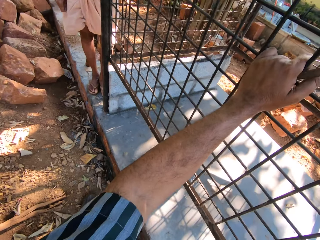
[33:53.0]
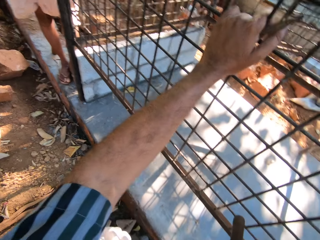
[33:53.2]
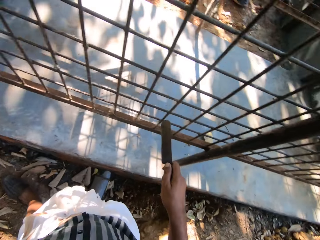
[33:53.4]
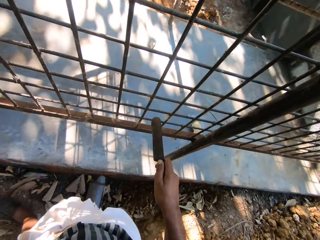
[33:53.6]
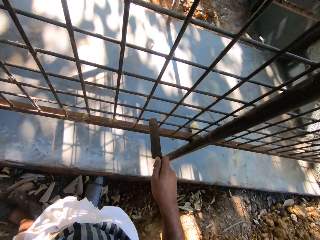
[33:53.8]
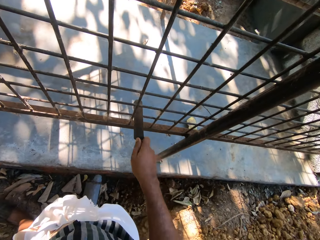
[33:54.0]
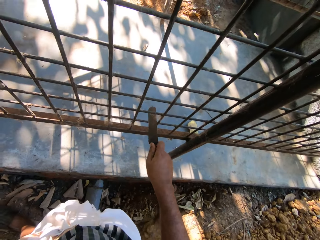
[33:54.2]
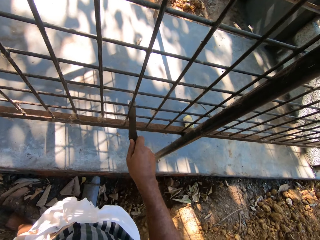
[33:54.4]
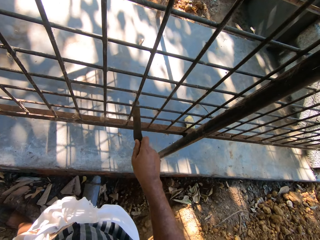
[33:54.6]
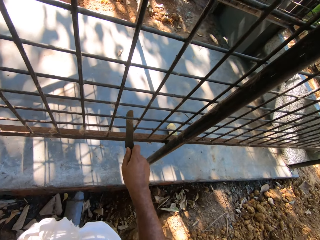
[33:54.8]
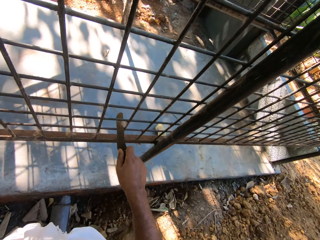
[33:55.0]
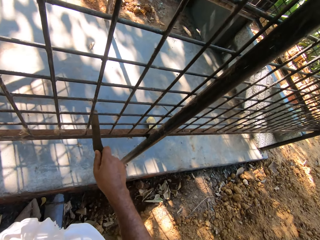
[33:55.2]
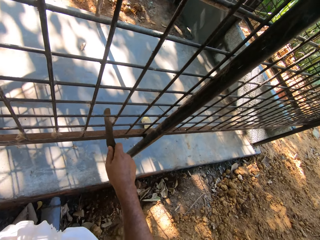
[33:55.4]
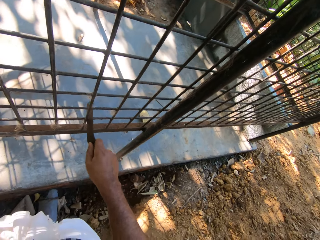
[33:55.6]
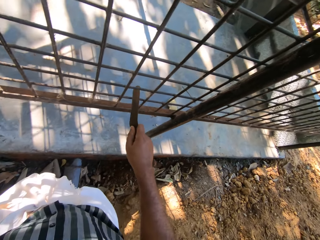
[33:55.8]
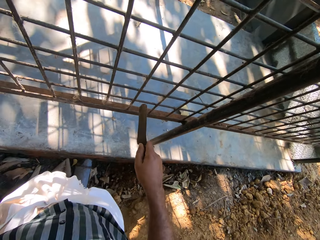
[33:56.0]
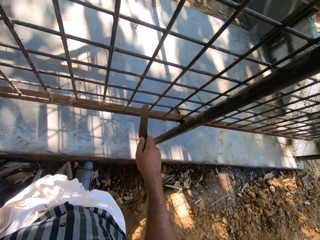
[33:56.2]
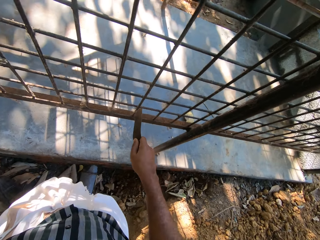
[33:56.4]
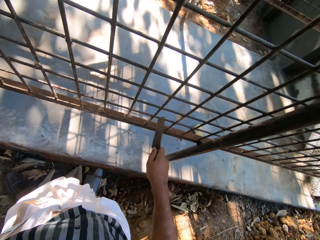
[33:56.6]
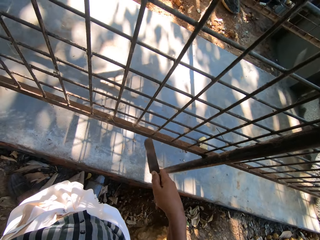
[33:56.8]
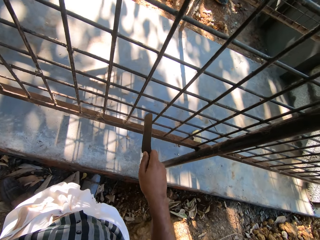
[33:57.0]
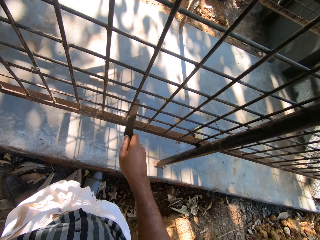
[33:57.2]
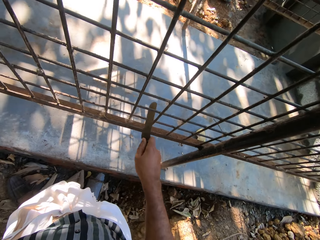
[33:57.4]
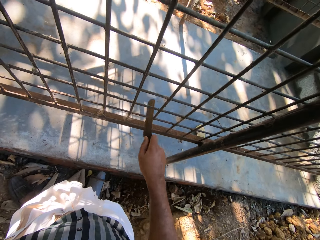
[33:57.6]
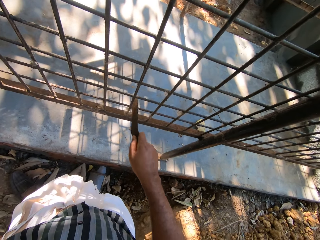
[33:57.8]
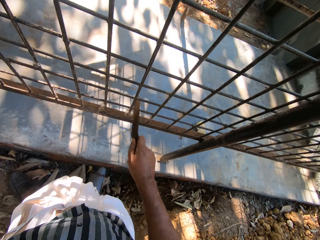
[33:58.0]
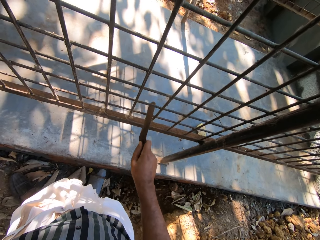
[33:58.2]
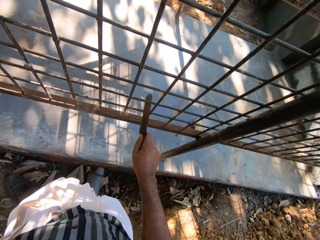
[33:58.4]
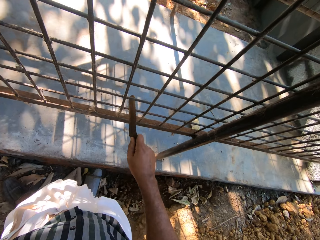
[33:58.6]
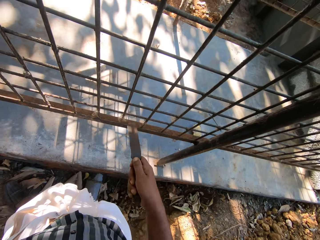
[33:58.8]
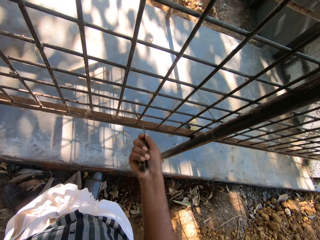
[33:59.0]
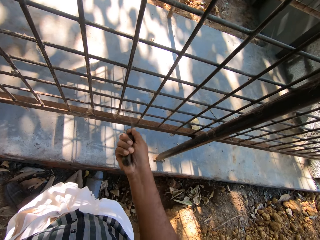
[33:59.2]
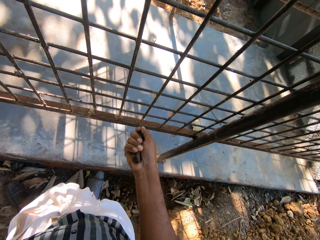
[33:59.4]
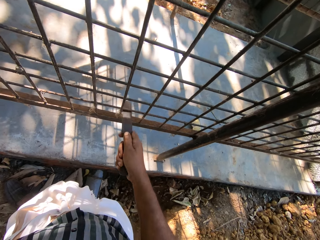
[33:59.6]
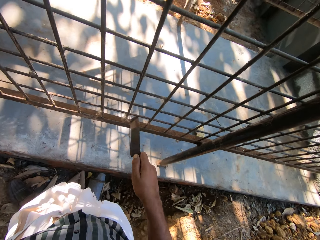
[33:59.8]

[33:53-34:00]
The camera wearer speaks. He scrapes the cage on the ground with the scraper in his right hand.

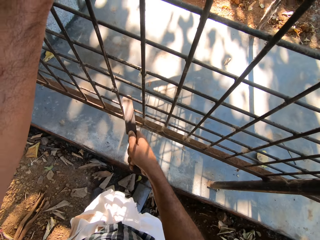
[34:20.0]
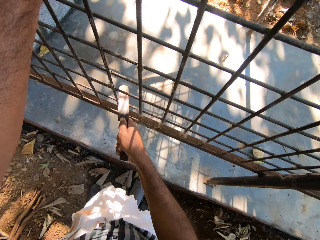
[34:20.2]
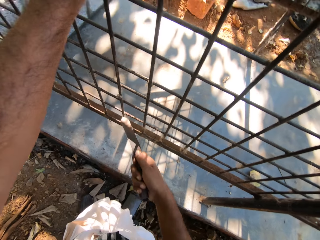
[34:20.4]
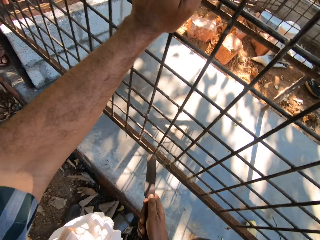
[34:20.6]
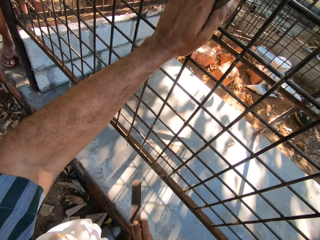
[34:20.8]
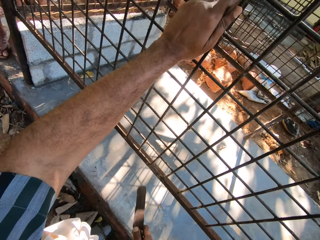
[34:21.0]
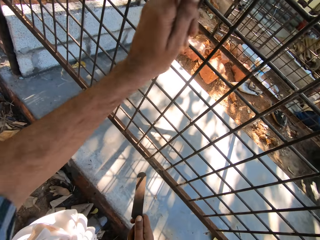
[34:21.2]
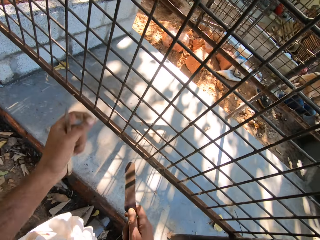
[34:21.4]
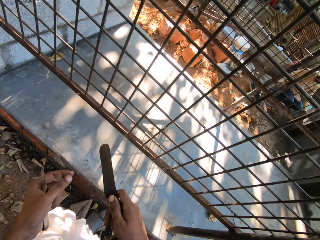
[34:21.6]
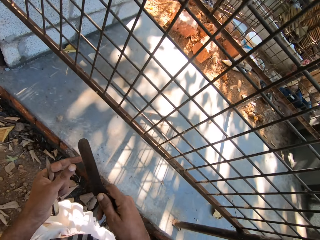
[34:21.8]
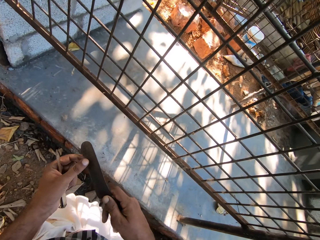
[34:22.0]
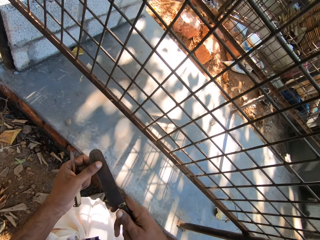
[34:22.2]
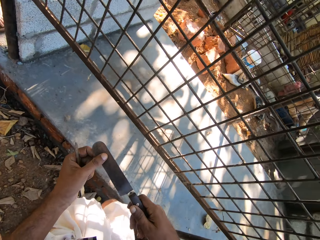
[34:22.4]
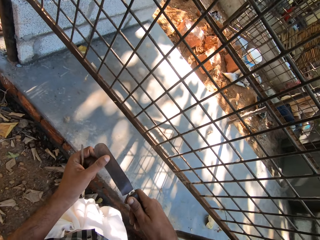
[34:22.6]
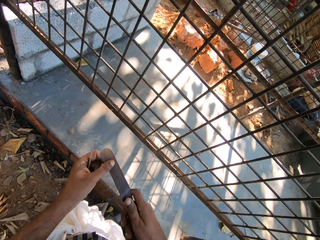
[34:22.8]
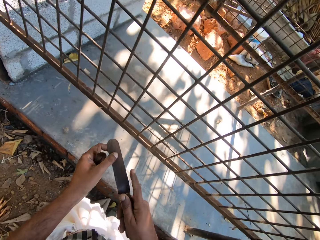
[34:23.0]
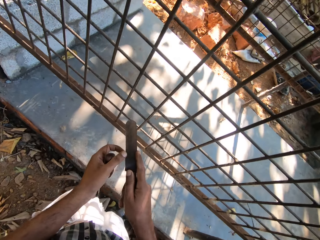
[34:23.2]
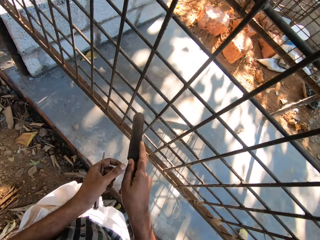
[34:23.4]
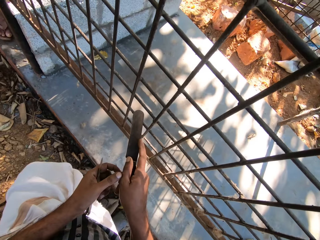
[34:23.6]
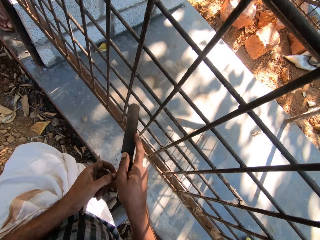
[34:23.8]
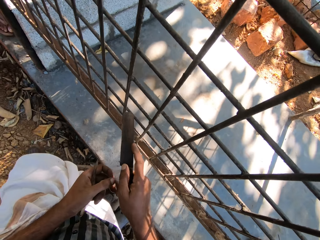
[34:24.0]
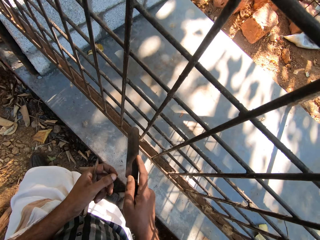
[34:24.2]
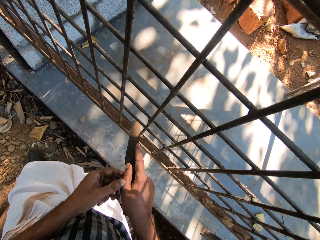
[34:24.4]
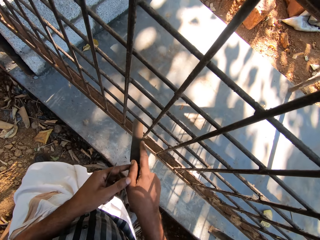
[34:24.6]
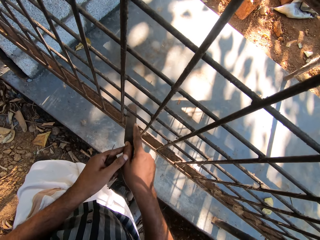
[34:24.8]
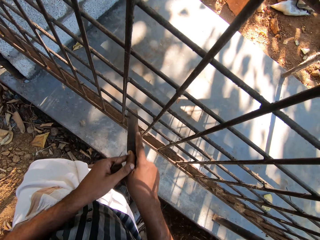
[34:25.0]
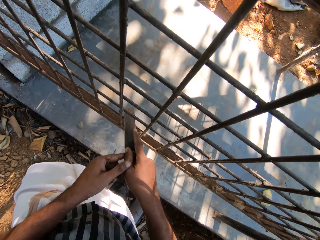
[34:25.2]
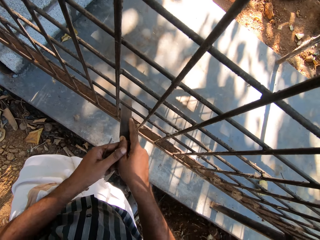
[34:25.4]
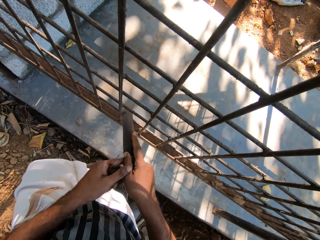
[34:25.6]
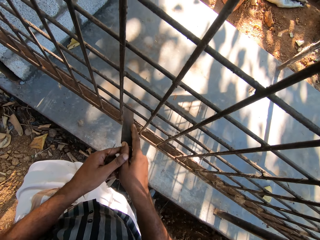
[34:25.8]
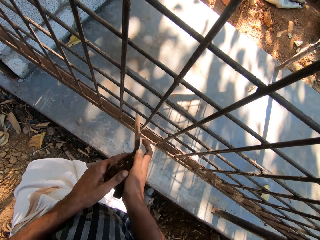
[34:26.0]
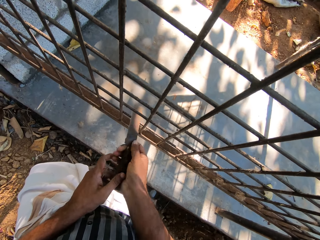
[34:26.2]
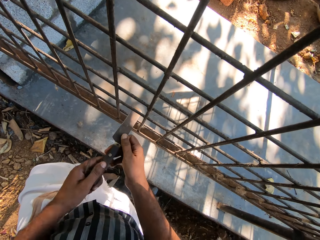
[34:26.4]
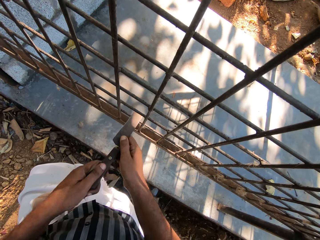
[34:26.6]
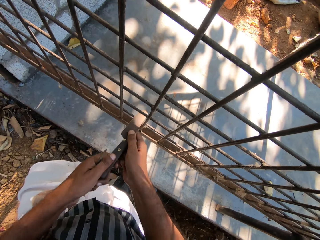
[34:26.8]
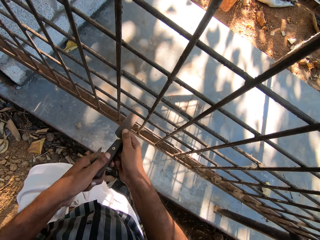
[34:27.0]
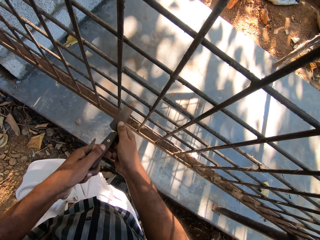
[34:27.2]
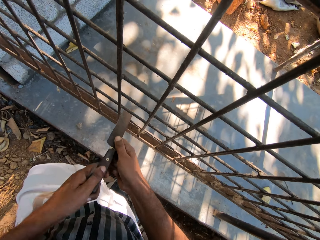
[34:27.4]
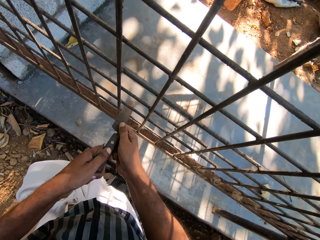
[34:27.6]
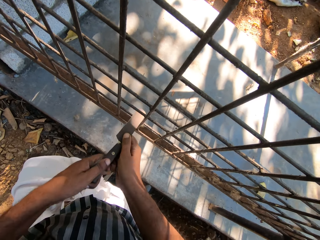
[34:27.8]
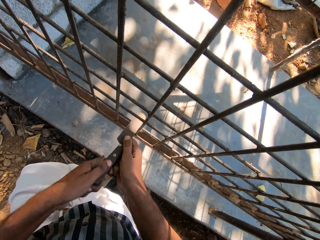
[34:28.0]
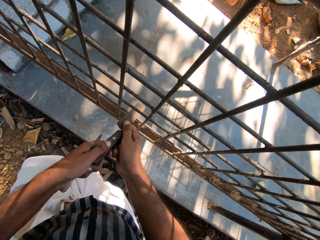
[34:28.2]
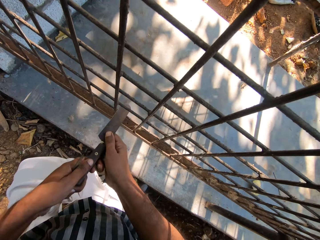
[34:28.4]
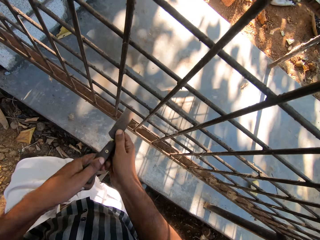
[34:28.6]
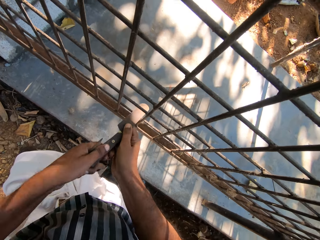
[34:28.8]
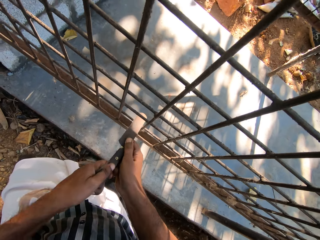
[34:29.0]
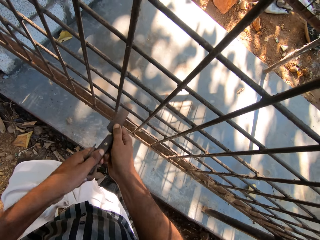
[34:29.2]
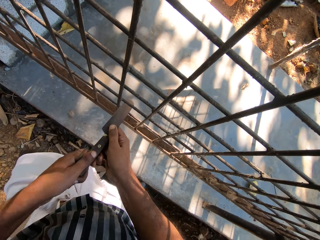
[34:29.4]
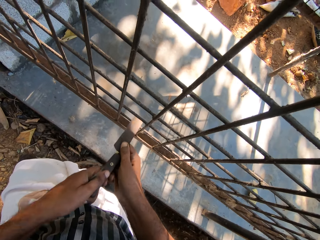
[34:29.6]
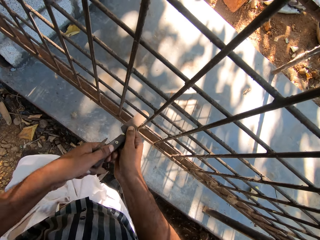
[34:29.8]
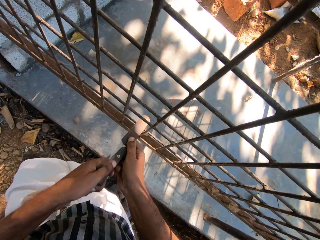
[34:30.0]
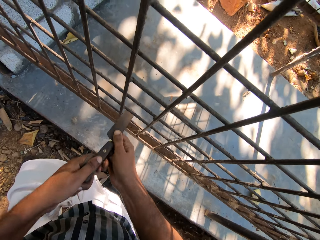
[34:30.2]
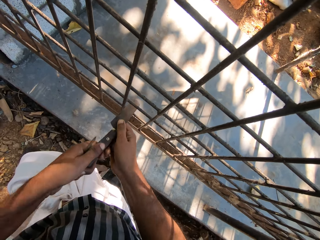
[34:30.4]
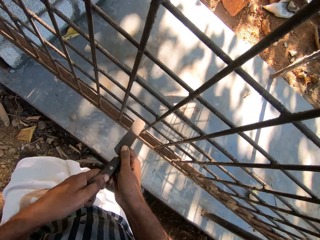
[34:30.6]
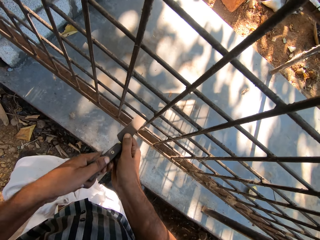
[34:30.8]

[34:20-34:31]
The camera wearer touches the scraper in his right hand with his left hand. He adjusts the scraper in both hands on the cage on the ground. He moves forward. He scrapes the cage on the ground with the scraper in both hands.

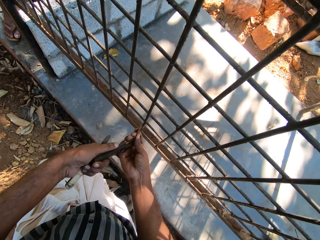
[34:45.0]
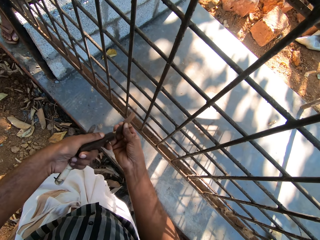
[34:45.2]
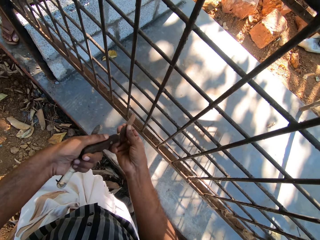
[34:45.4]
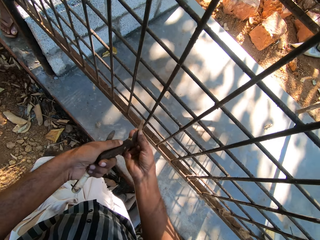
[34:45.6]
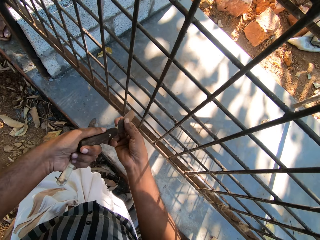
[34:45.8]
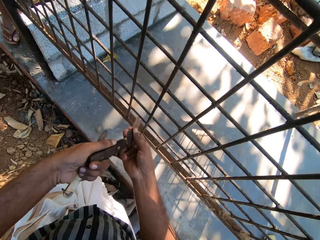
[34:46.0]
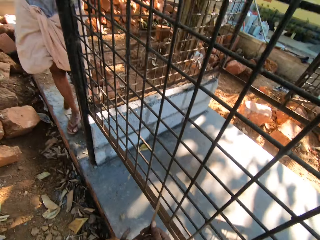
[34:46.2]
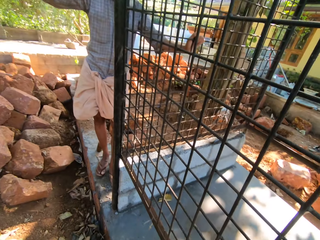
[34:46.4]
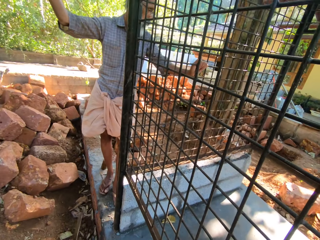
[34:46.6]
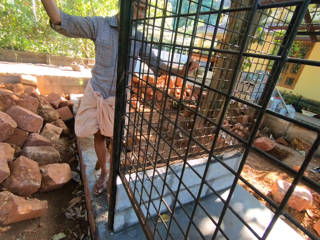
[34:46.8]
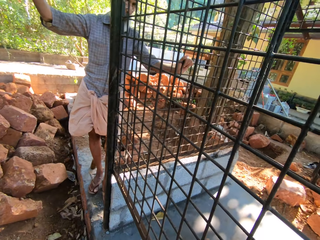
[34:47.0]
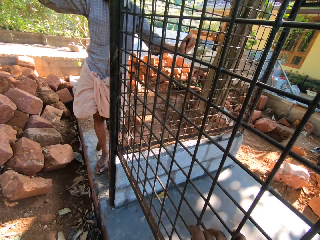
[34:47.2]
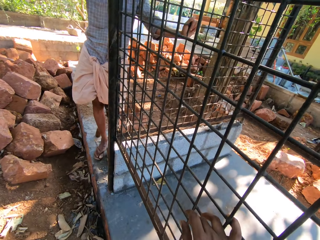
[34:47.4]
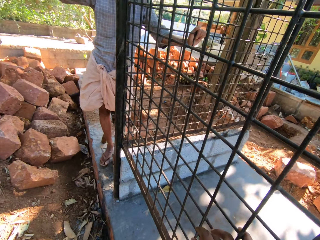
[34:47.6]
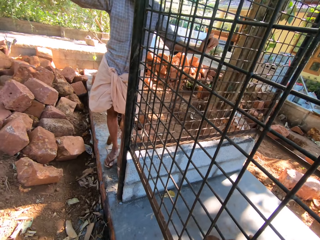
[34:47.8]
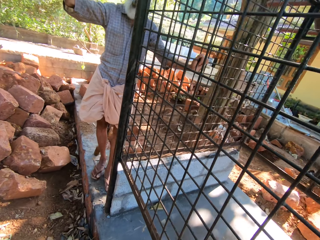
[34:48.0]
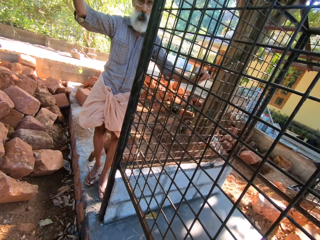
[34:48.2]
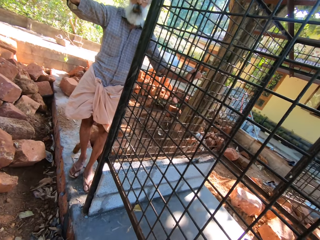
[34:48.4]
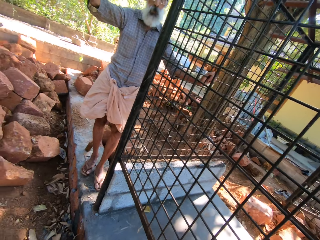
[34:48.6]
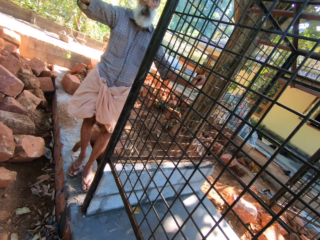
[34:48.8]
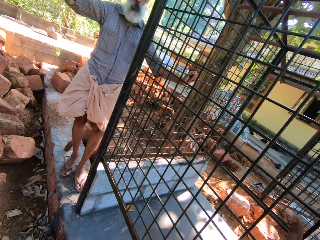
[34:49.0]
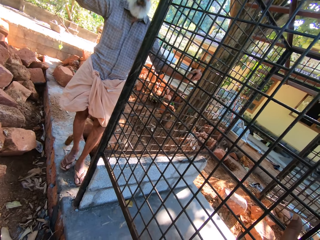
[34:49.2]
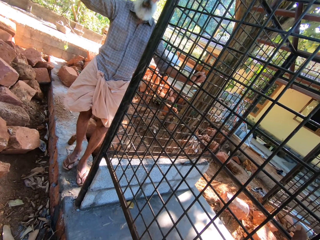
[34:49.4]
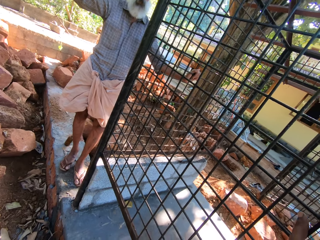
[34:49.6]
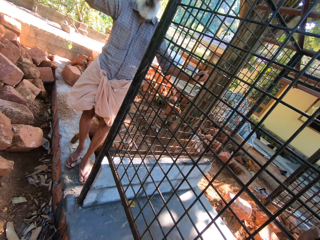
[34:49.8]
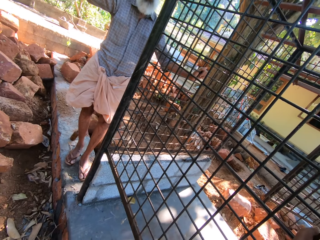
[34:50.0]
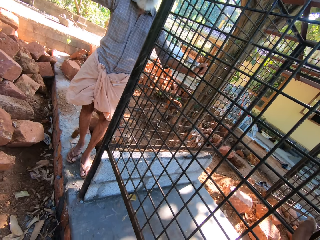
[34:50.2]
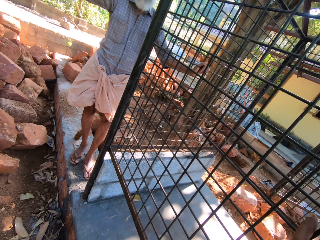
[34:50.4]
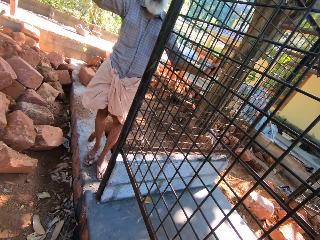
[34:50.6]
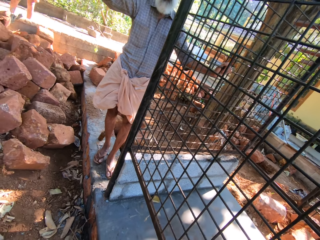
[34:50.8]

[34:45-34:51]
The camera wearer converses with a man and another man. He places his right hand on the cage on the ground. He adjusts his right hand on the cage on the ground.
